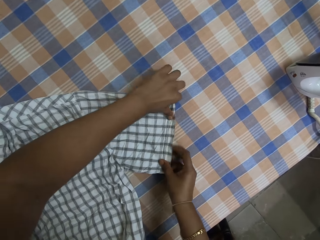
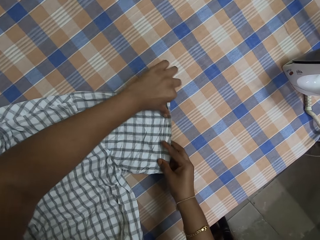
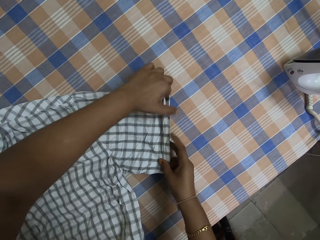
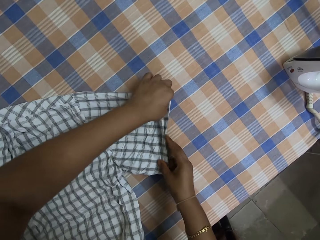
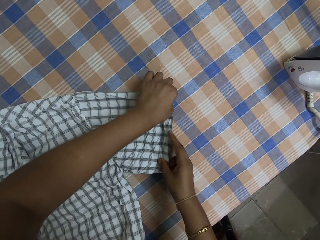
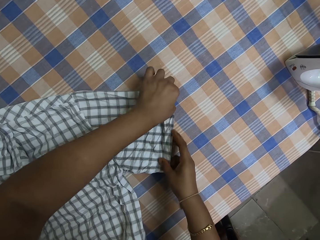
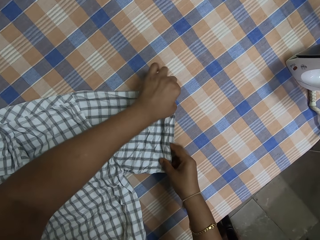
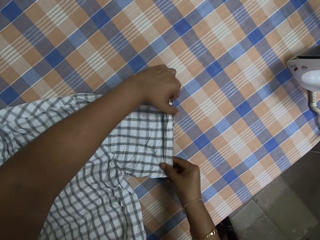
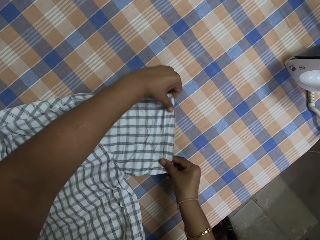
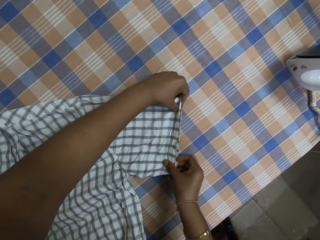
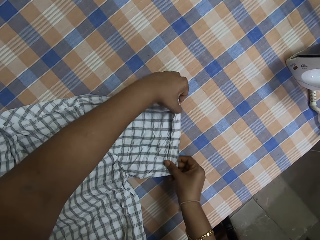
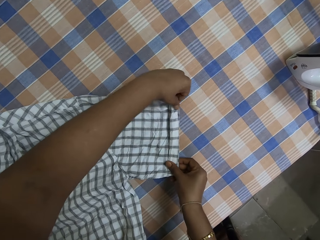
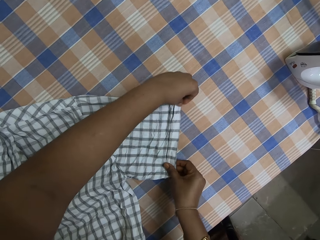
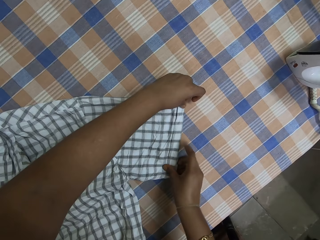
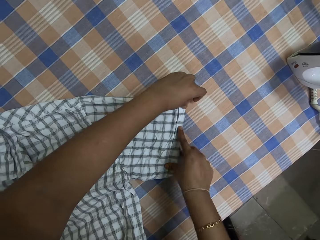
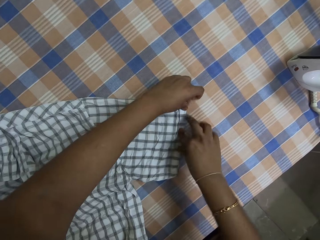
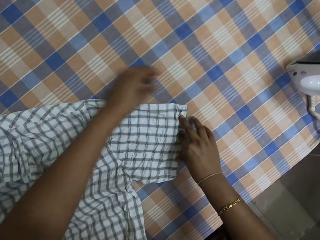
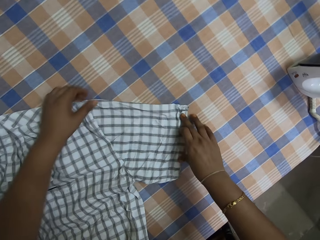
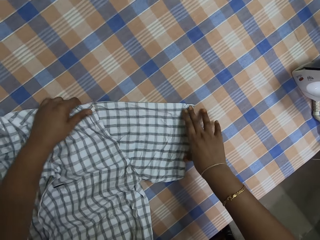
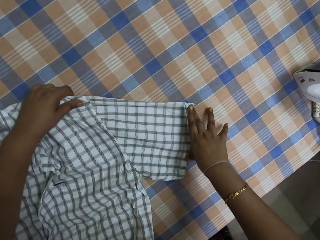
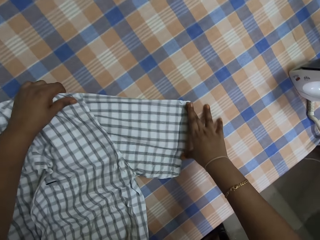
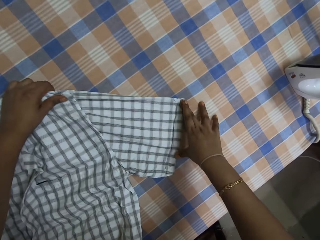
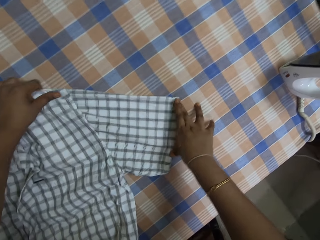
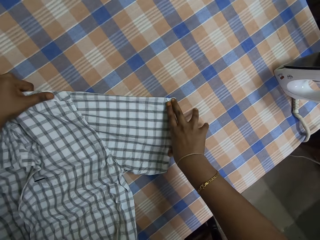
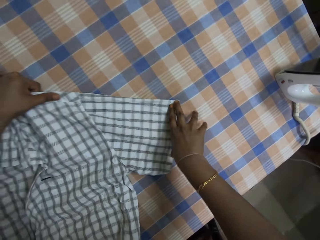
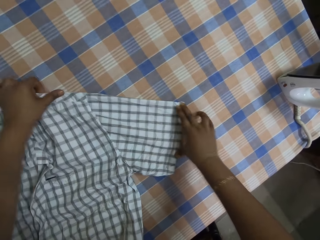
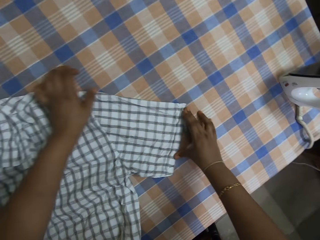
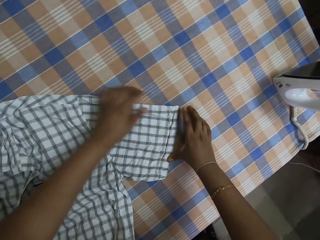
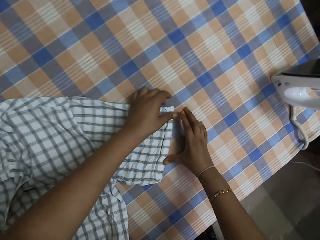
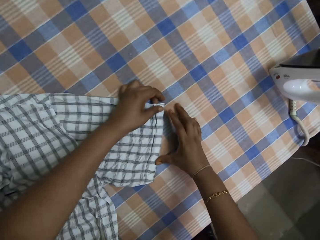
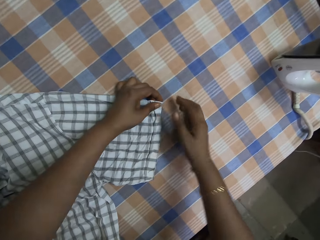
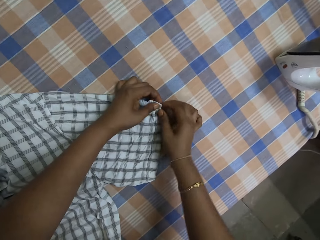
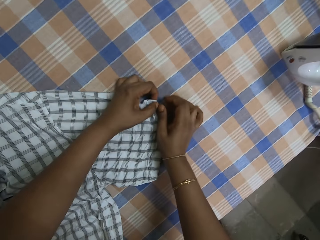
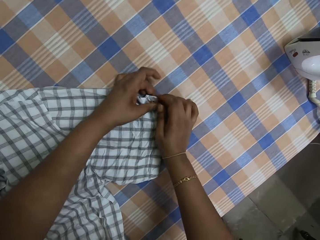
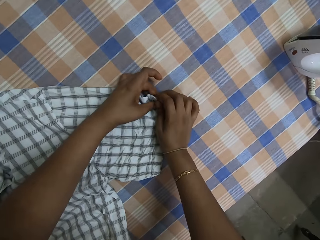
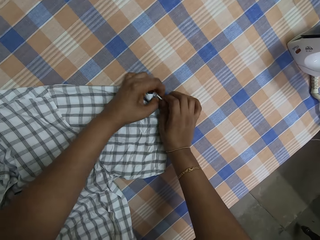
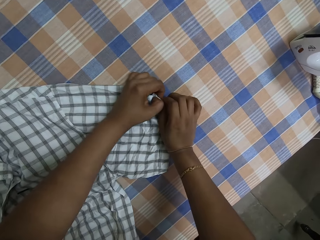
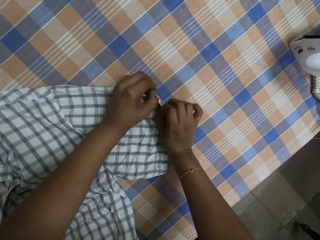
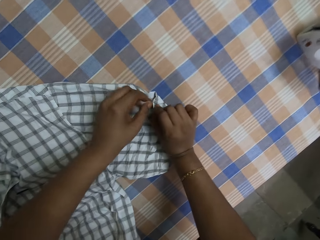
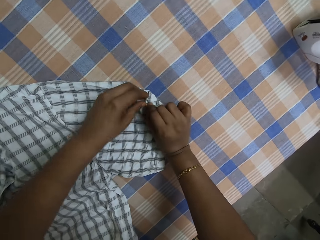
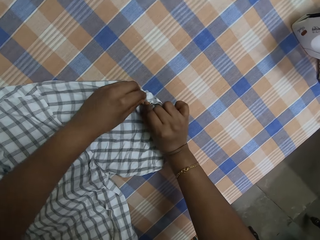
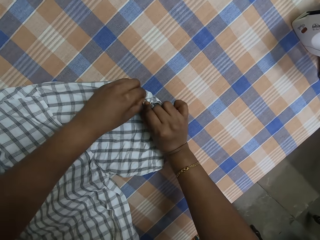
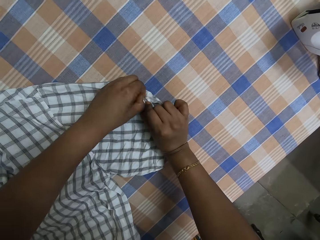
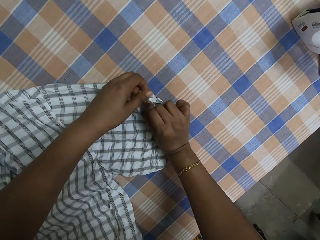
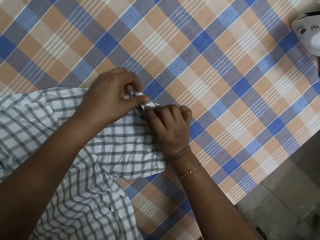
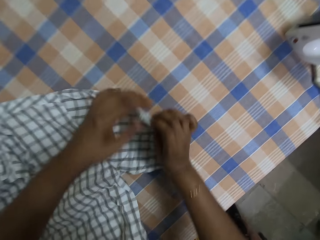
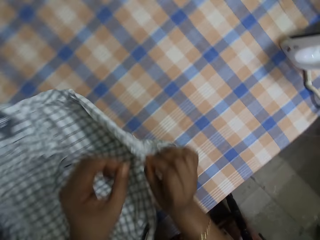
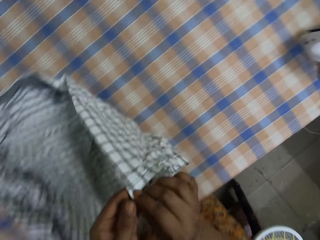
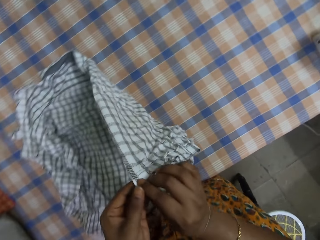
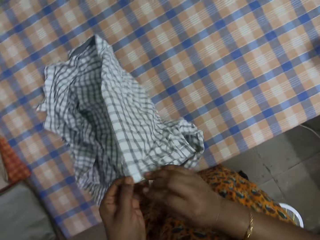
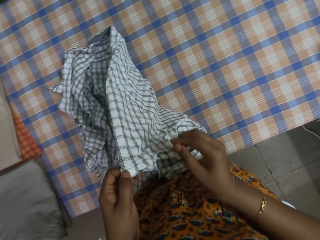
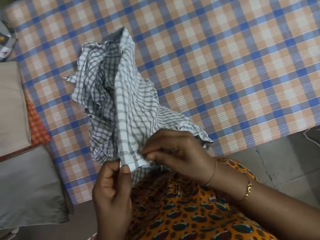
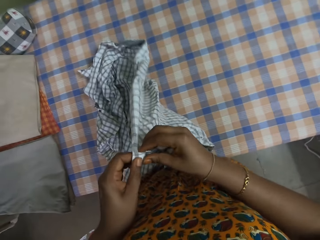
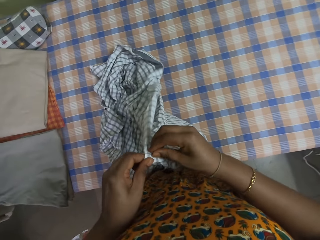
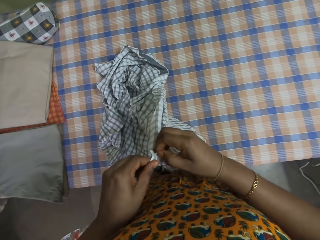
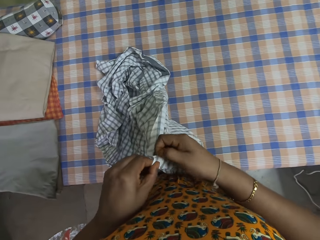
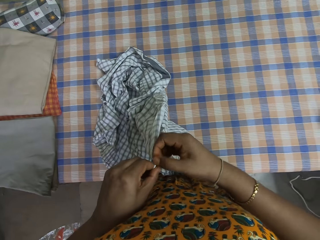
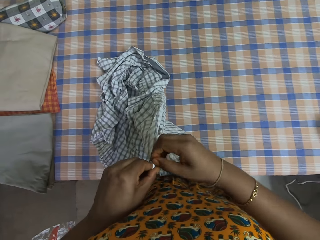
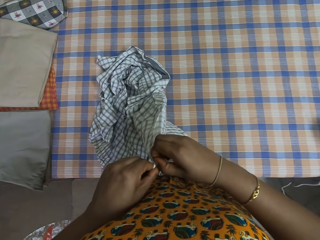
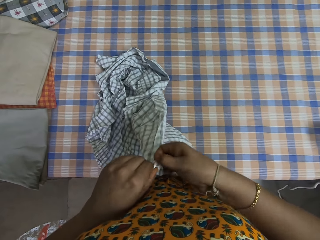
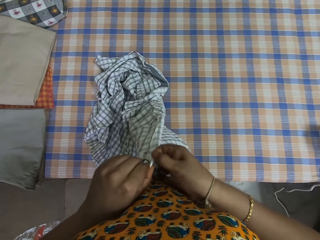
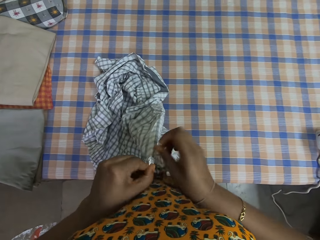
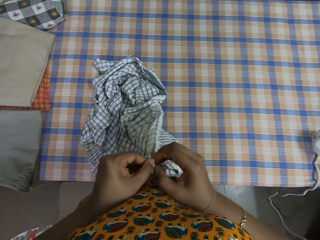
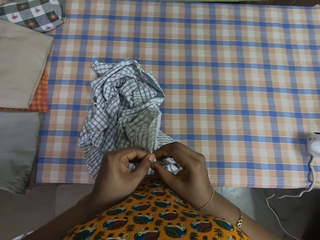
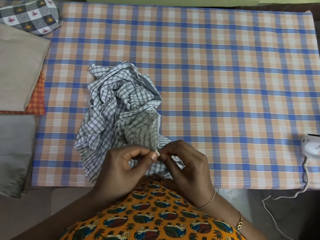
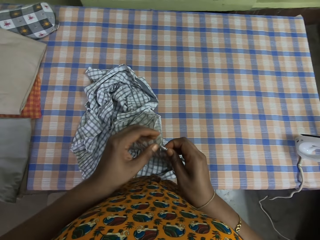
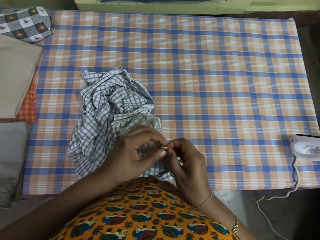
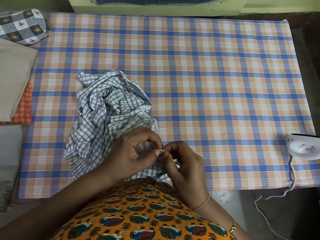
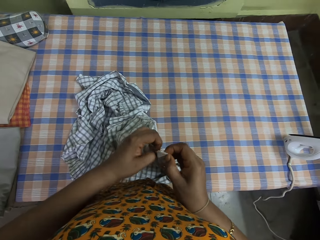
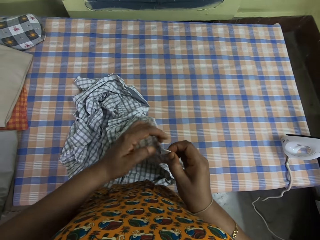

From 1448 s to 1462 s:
The camera wearer straightens a shirt. They adjust the shirt on a table. They unfold the shirt. They pick up the shirt. They unfold the shirt.

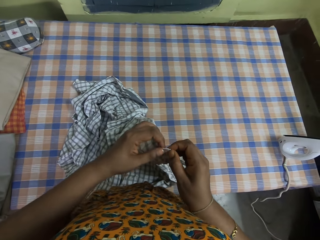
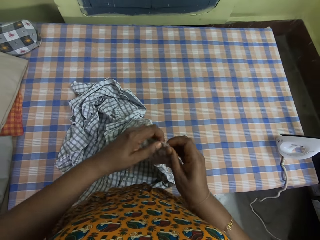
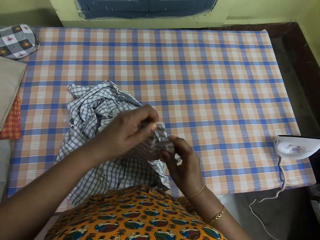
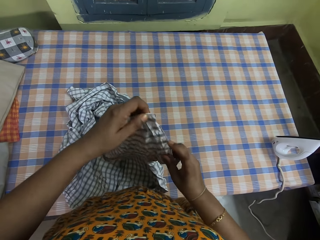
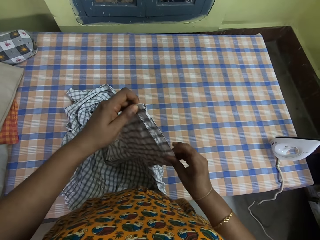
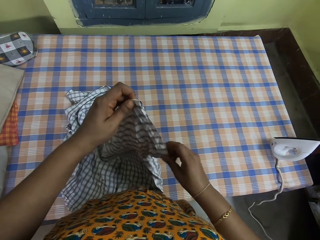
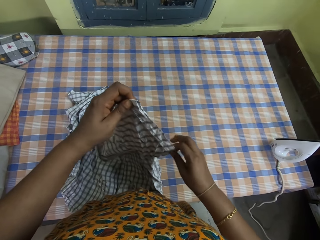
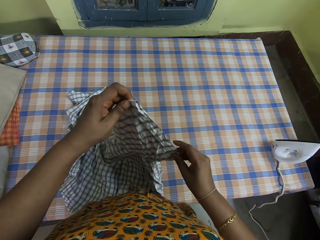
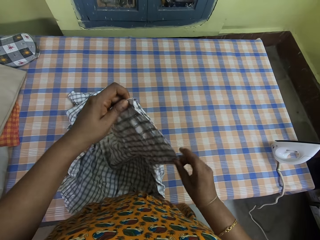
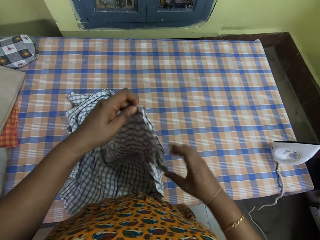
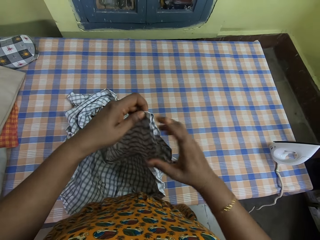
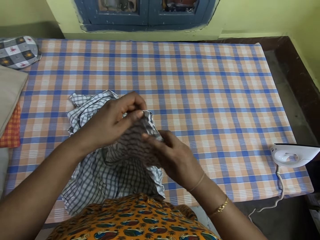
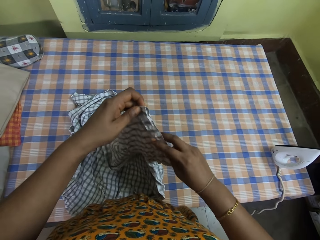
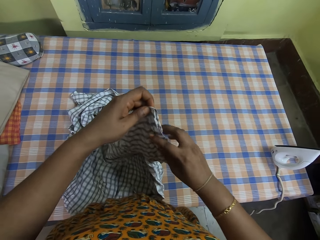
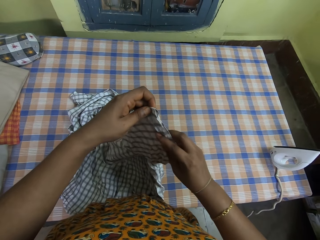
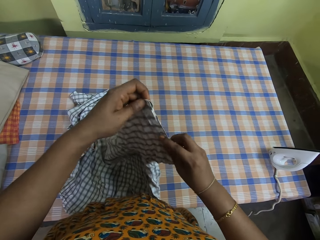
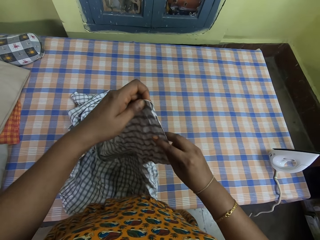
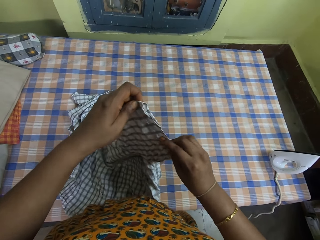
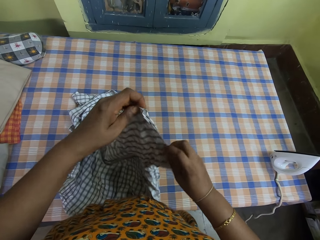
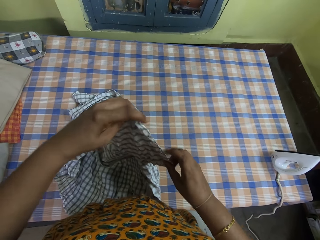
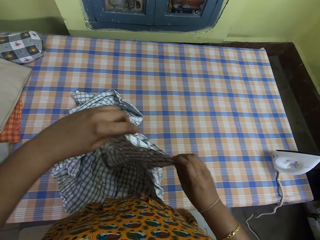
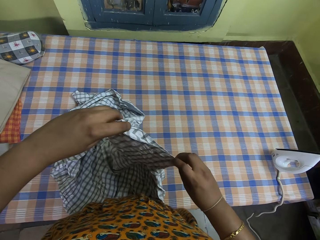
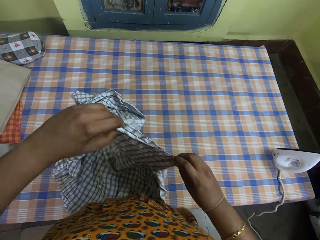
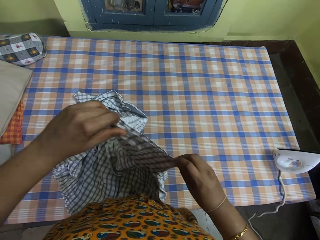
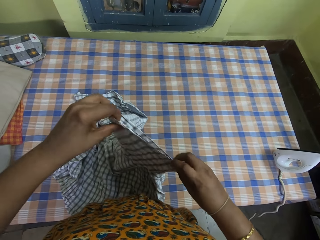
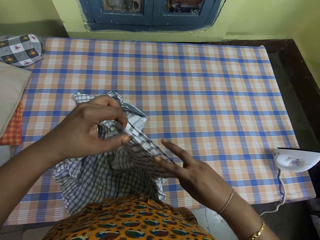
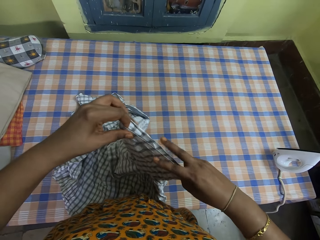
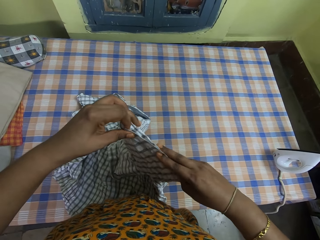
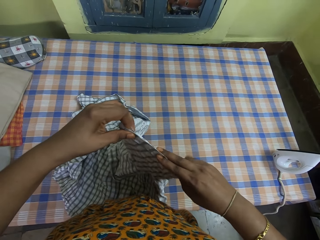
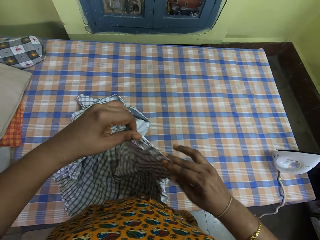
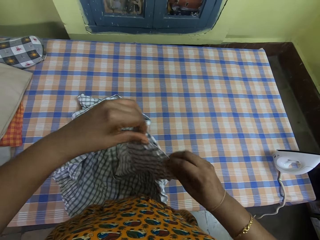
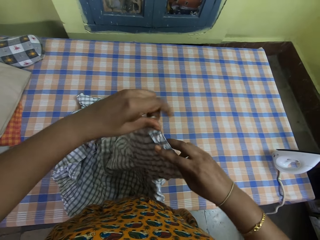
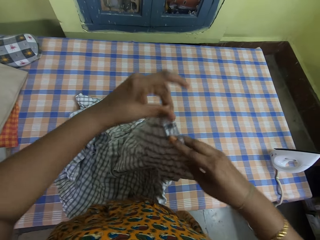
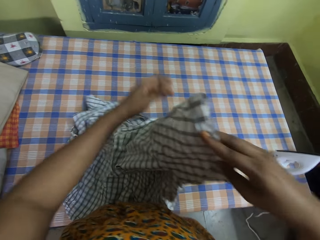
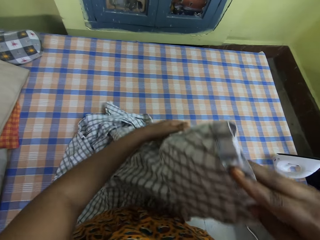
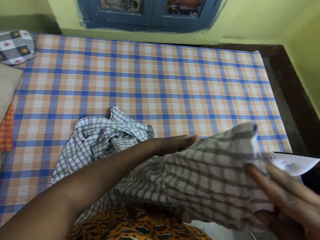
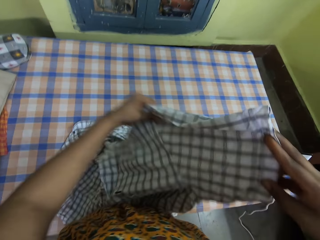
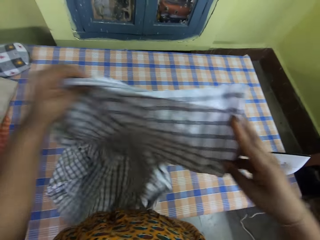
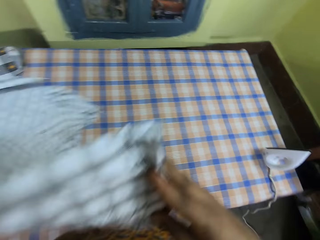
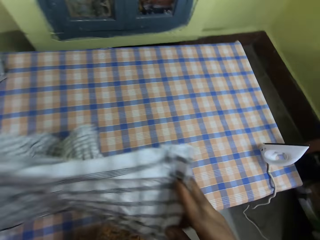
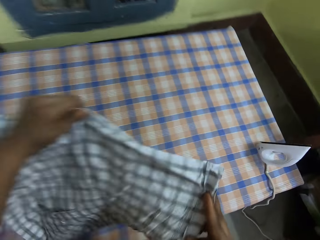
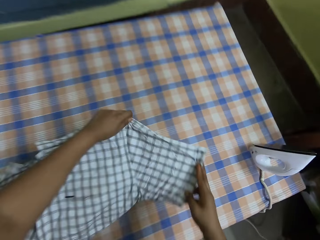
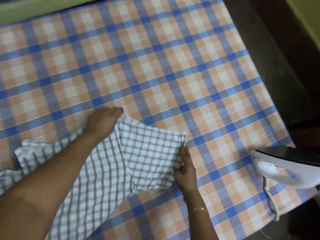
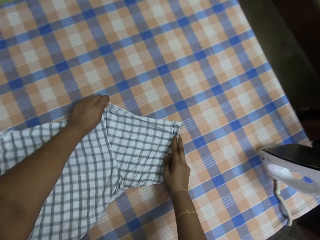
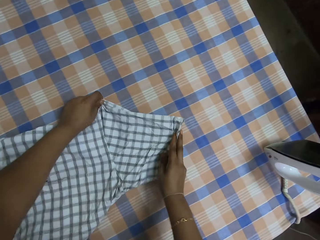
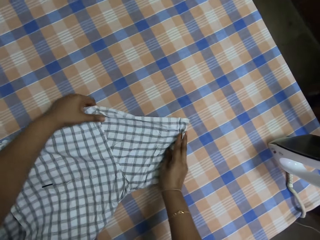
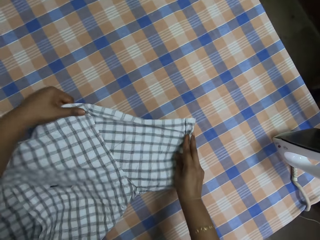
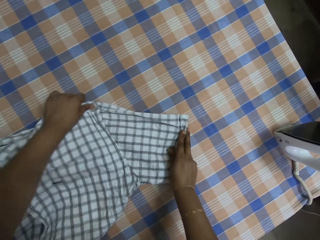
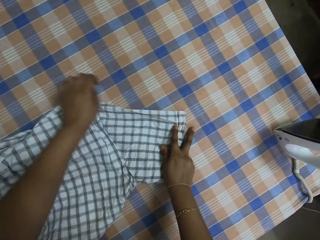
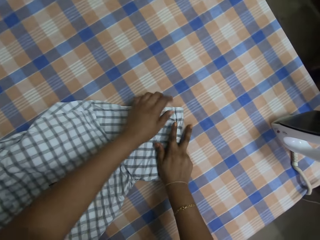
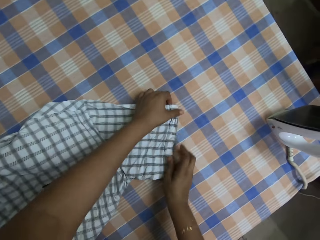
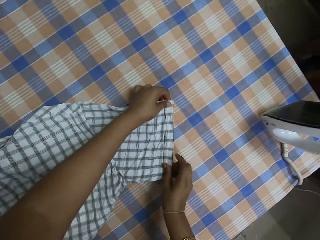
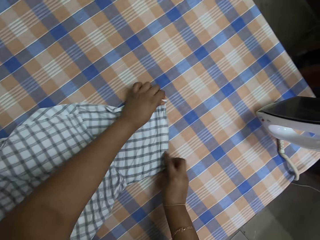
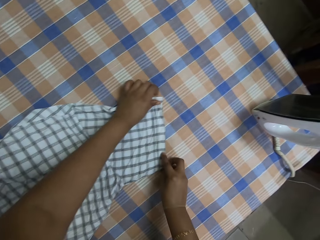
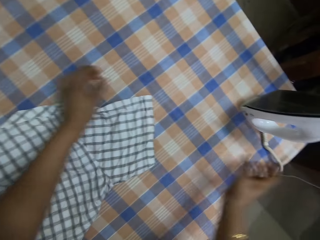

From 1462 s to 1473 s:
The camera wearer straightens a shirt. She adjusts the shirt on her hands. She adjusts the shirt on a table. She drops the shirt.
